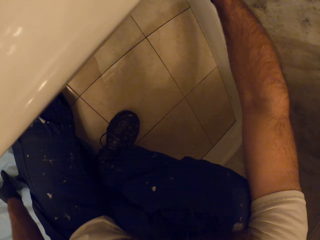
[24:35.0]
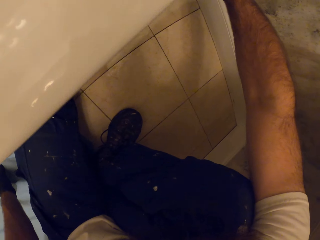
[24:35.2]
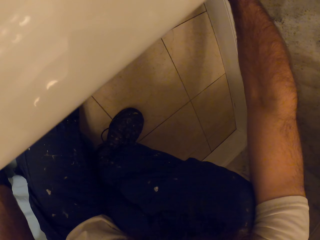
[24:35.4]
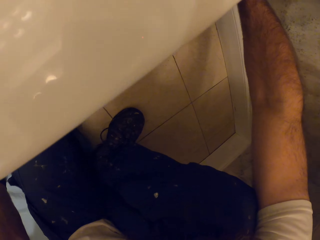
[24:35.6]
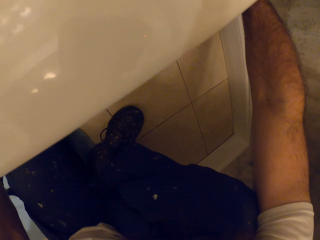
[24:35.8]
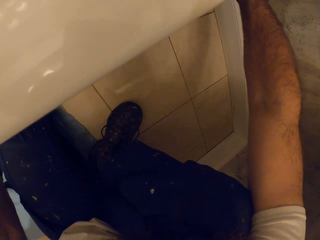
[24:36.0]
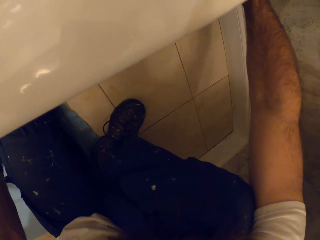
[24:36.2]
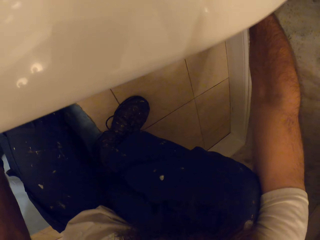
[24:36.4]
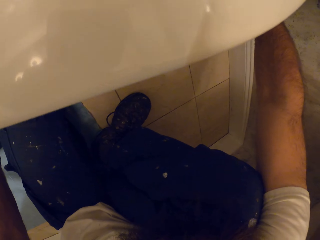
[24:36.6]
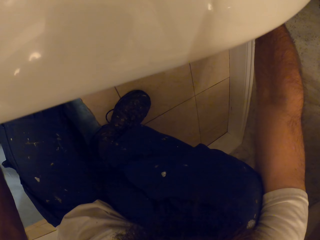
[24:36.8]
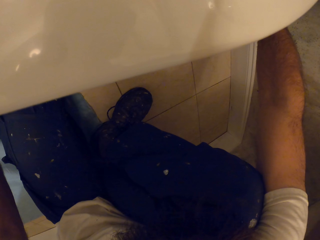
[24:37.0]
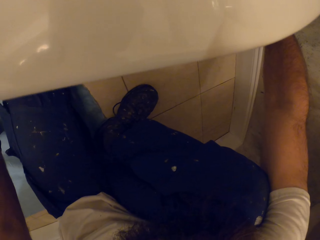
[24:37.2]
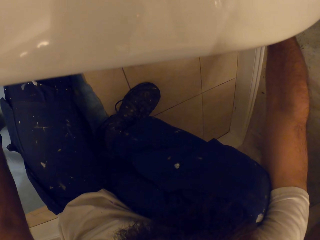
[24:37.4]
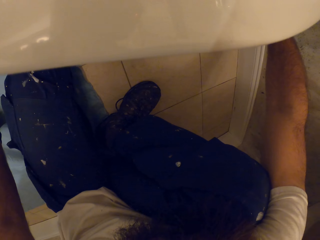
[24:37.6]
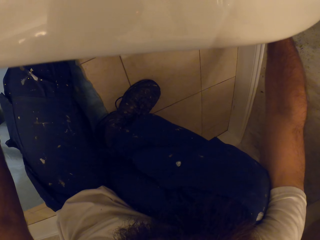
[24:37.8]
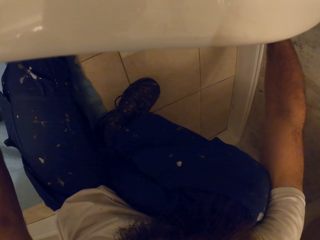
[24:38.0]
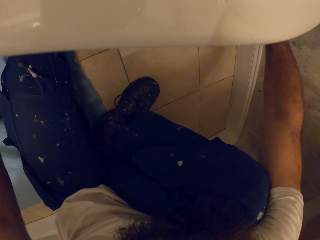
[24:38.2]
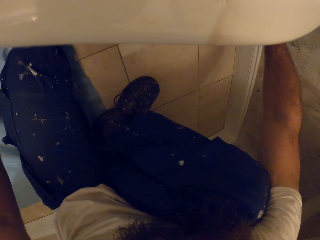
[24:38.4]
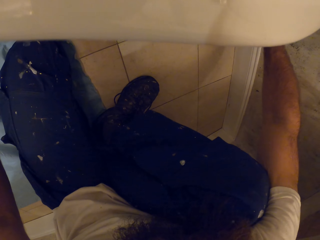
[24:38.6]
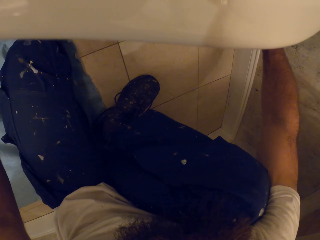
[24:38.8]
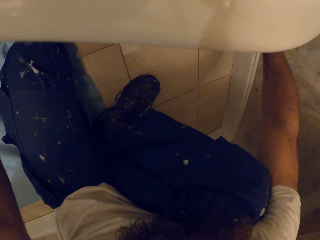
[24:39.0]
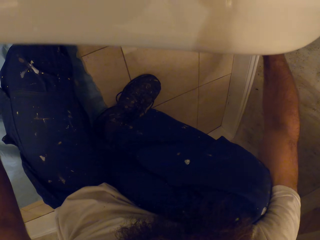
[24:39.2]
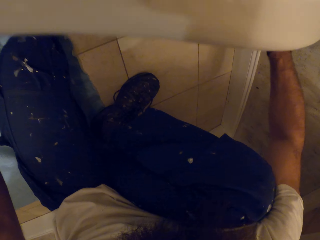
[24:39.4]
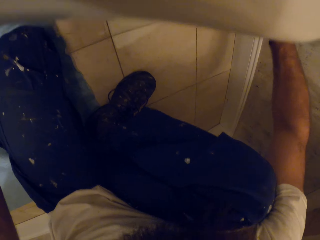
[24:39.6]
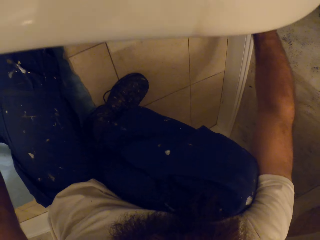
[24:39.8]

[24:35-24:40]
The camera wearer paints the toilet wall.

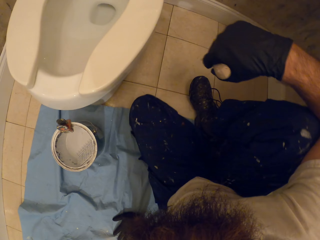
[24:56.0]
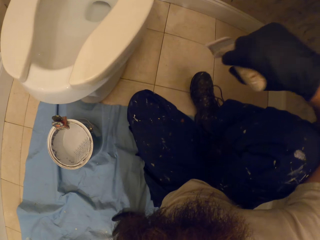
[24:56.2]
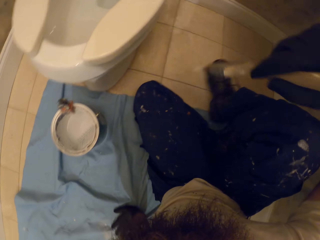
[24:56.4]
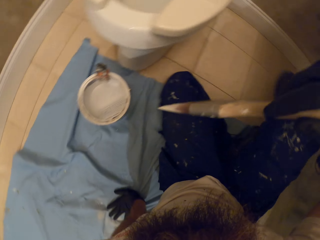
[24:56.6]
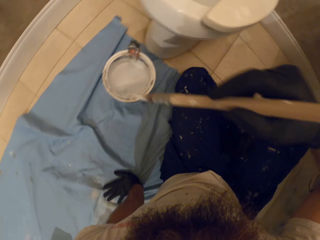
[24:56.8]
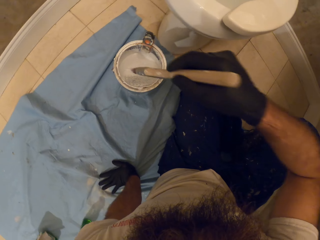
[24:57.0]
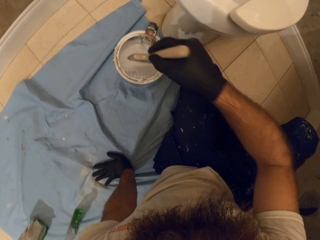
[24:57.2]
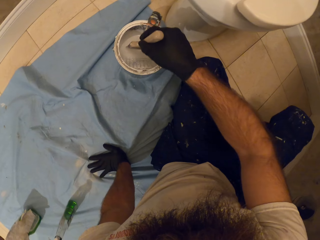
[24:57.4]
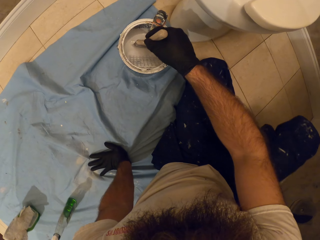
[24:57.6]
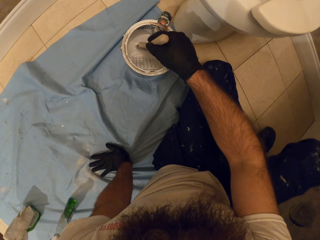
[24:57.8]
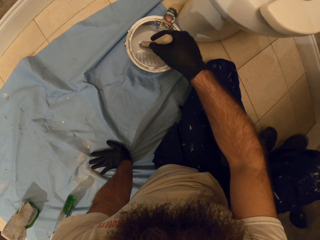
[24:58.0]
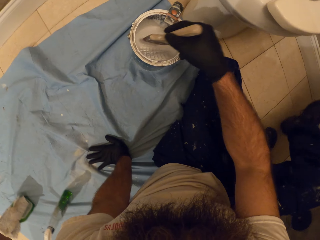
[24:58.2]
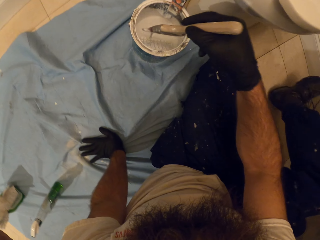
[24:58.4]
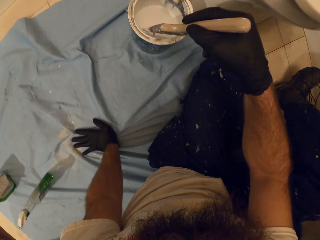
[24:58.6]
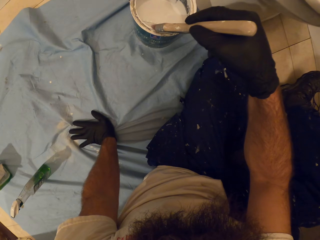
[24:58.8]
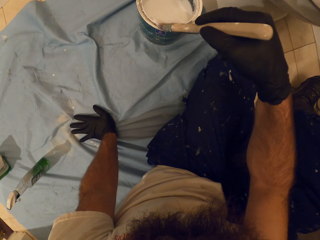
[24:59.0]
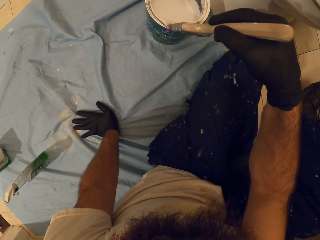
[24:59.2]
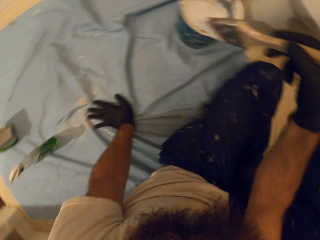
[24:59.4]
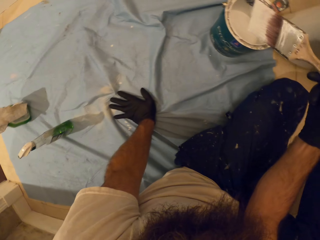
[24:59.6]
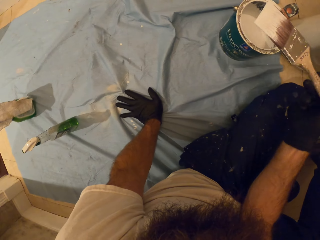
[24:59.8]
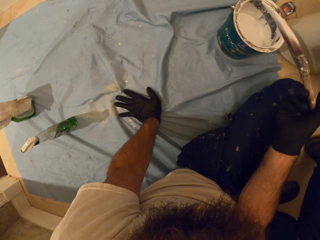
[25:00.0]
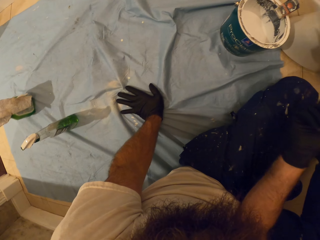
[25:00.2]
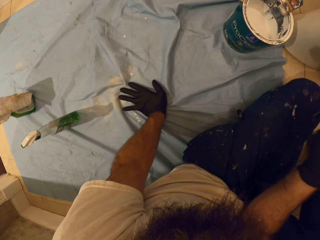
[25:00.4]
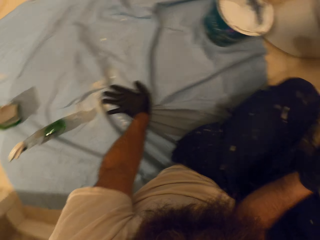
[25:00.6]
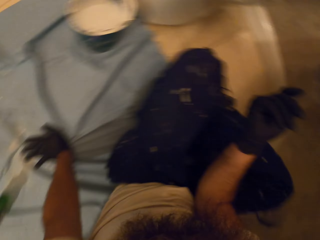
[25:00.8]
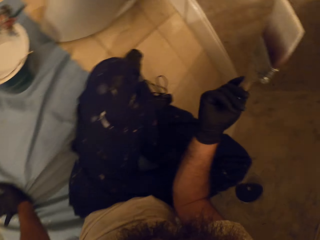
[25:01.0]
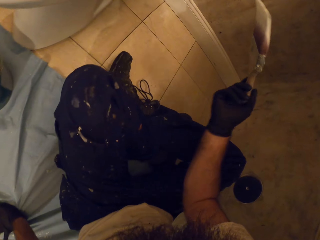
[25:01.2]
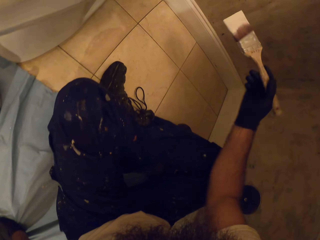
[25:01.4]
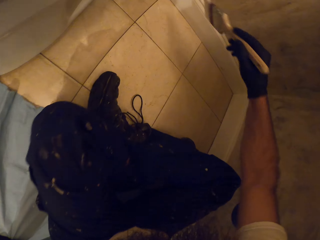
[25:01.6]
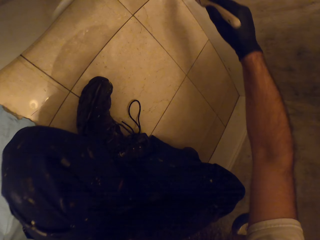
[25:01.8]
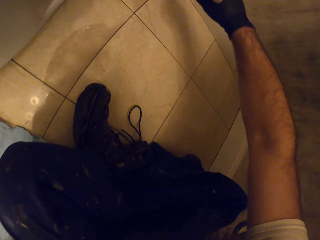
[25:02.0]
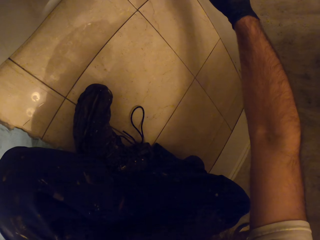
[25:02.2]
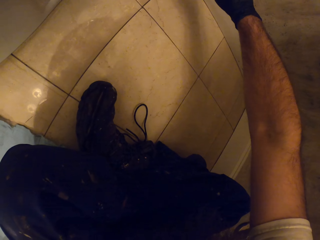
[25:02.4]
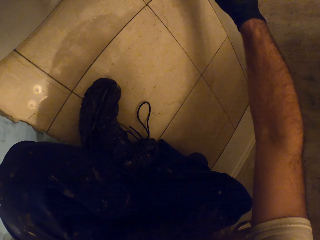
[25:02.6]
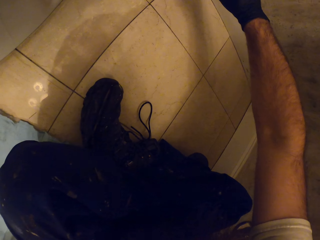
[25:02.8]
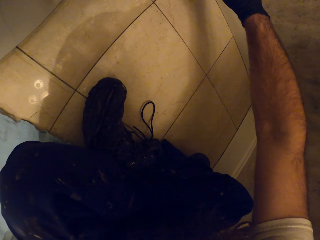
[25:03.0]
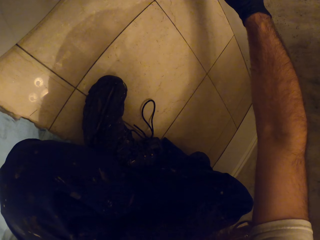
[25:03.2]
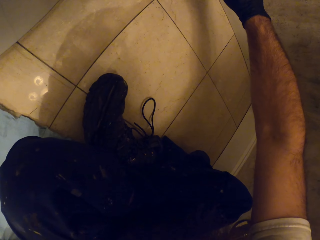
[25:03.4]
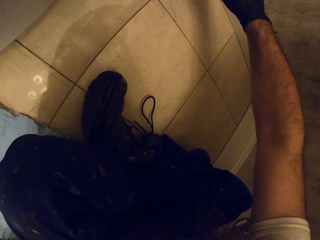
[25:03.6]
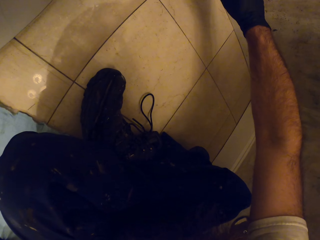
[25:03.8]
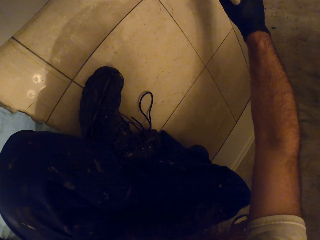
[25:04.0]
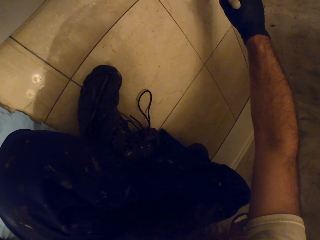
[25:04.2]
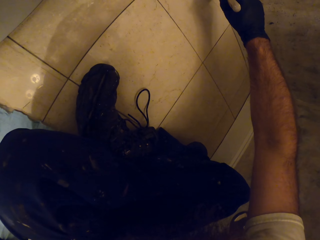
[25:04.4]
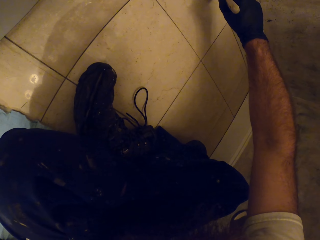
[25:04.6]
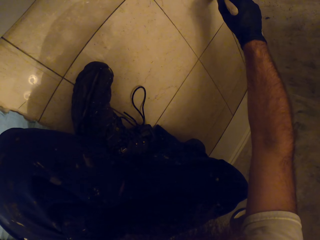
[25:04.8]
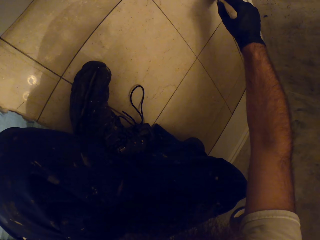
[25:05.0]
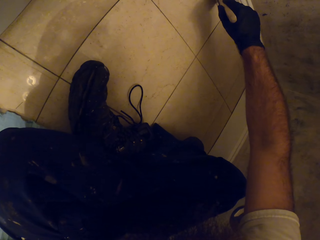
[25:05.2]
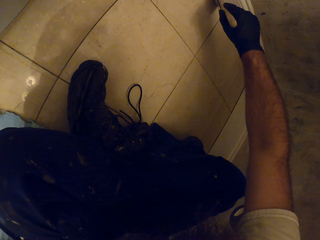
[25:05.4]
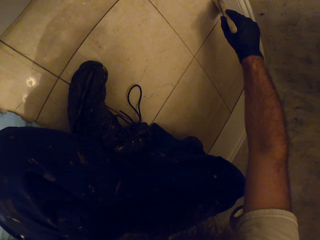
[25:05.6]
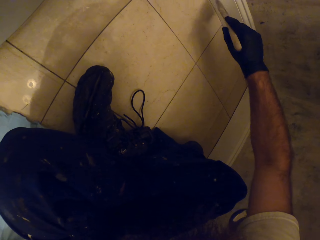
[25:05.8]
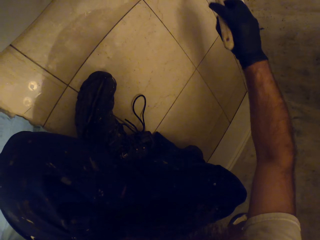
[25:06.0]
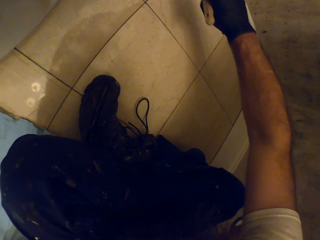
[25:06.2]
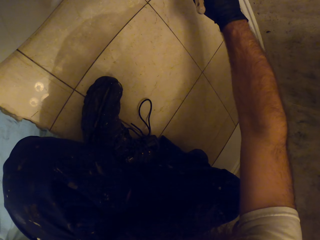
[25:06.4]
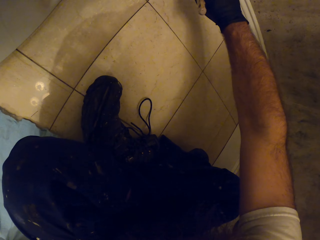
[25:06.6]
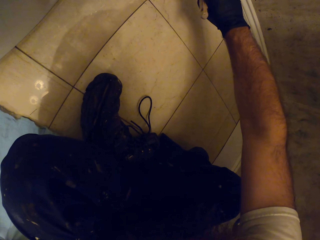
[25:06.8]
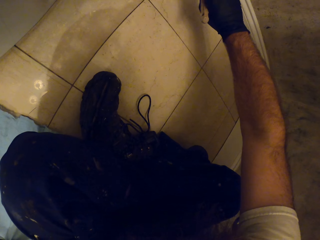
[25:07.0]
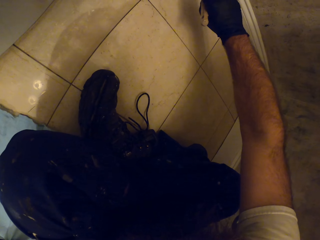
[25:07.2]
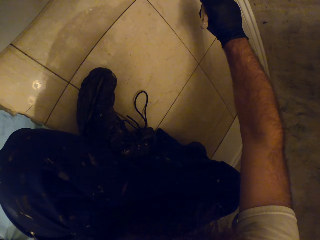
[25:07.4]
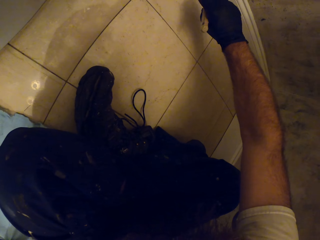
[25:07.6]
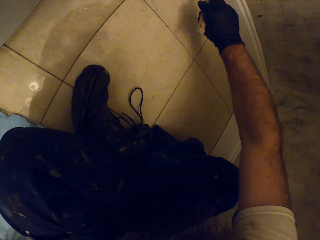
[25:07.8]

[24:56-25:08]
The camera wearer touches paint in the paint bucket with the paint brush in his right hand. He removes the brush from the paint. He cleans off some paint from the paint brush in his right hand onto the paint bucket. He paints the skirting board on the toilet wall with the paint brush in his right hand.

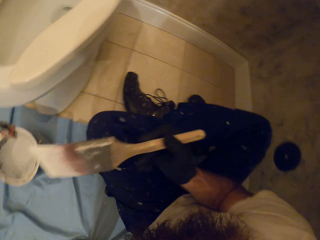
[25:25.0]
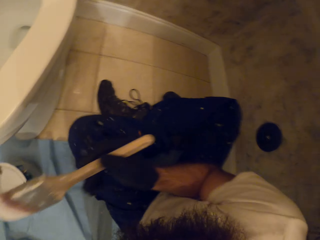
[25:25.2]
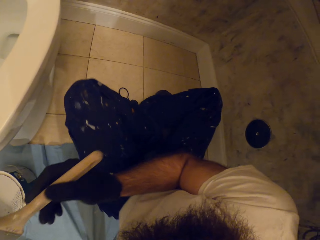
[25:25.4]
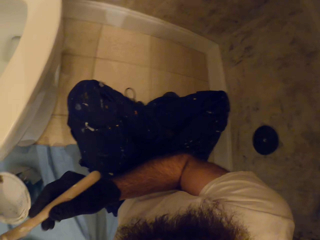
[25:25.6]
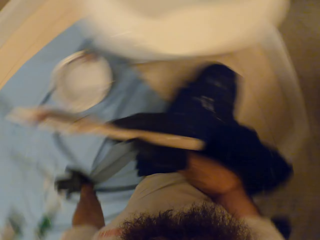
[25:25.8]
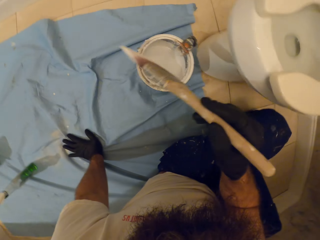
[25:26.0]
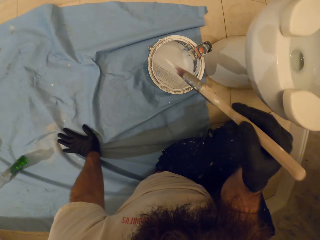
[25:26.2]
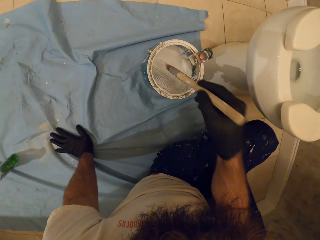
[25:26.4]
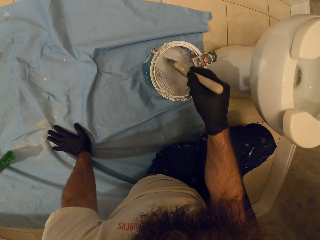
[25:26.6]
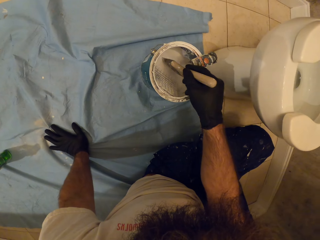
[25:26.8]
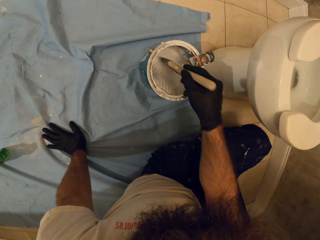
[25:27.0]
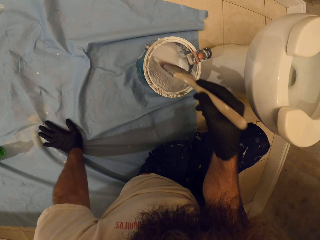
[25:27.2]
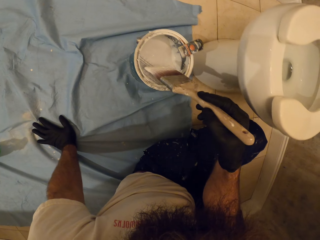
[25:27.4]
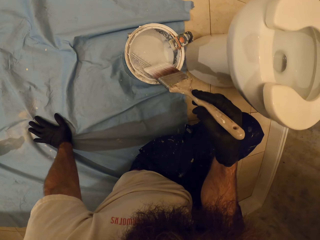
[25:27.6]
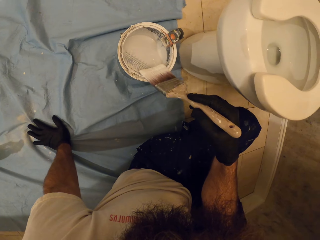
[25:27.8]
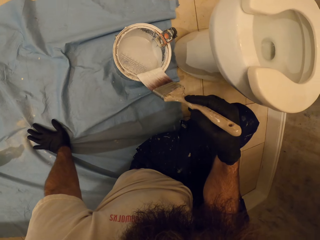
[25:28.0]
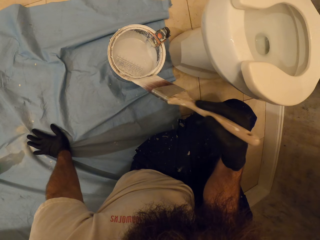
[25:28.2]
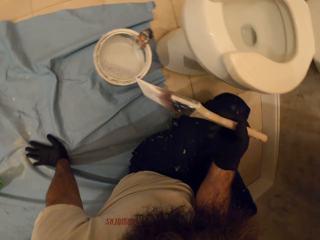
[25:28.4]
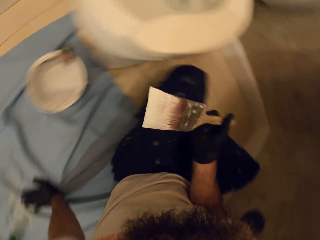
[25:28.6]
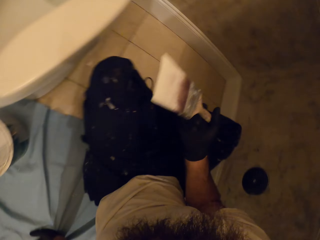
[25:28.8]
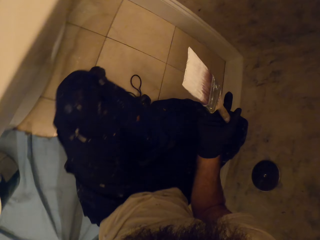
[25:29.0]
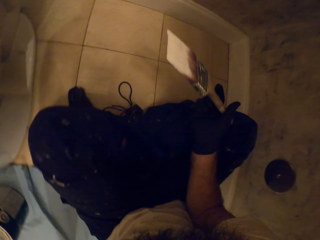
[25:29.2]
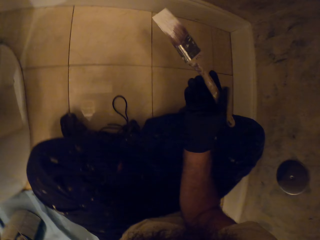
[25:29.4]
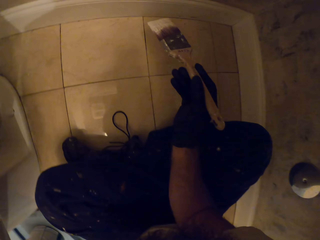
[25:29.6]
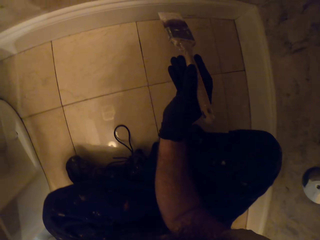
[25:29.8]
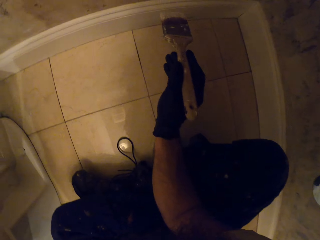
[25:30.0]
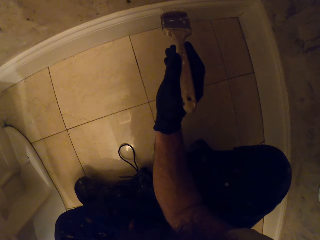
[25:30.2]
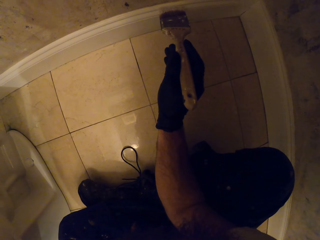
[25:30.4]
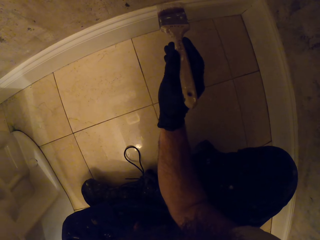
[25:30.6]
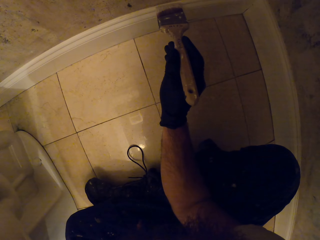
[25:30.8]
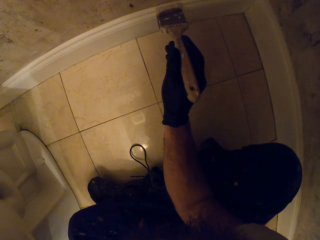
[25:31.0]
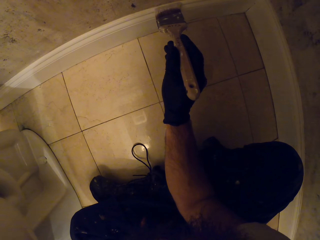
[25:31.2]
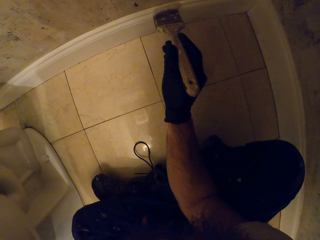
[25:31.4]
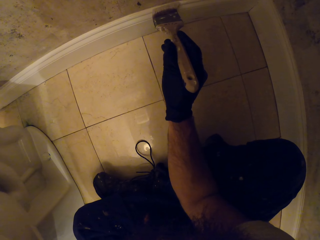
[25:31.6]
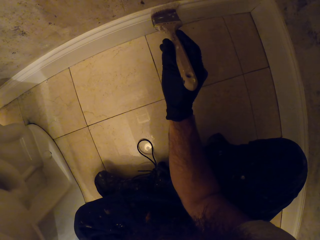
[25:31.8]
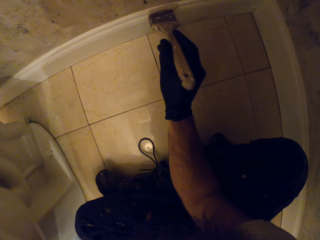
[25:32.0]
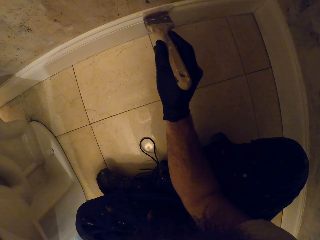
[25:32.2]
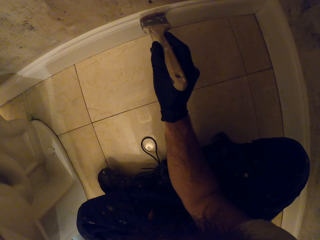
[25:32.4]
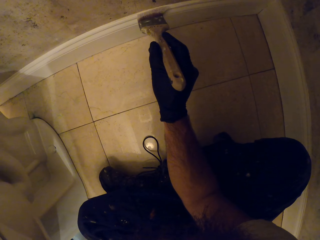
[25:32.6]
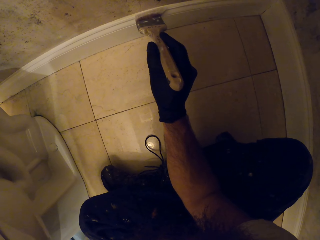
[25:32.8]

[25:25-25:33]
The camera wearer touches paint in the paint bucket with the paint brush in his right hand. He removes the brush. He cleans off some paint from the paint brush in his right hand onto the paint bucket. He paints the skirting board on the toilet wall with the paint brush in his right hand.
